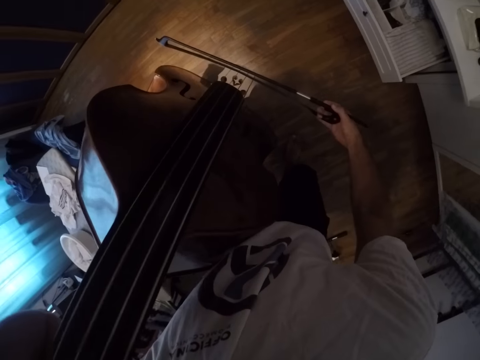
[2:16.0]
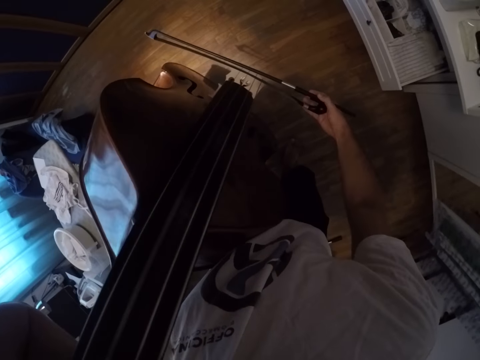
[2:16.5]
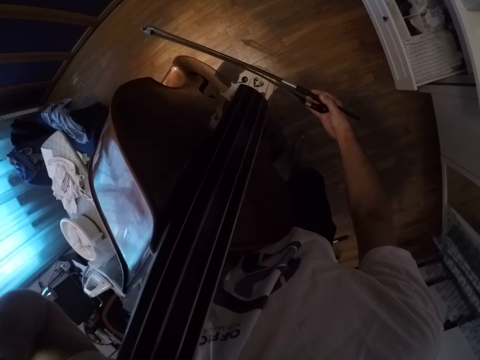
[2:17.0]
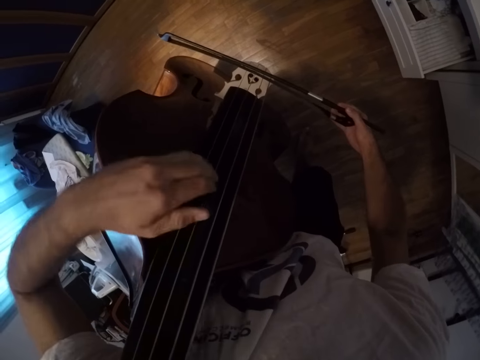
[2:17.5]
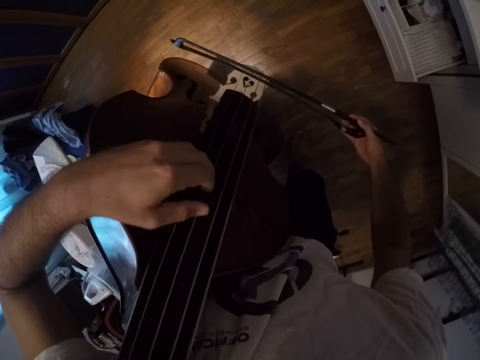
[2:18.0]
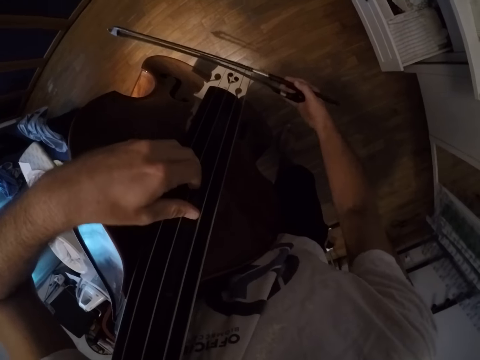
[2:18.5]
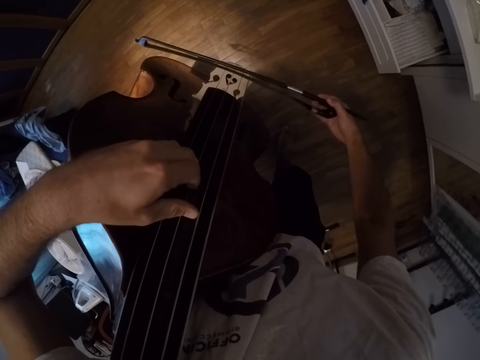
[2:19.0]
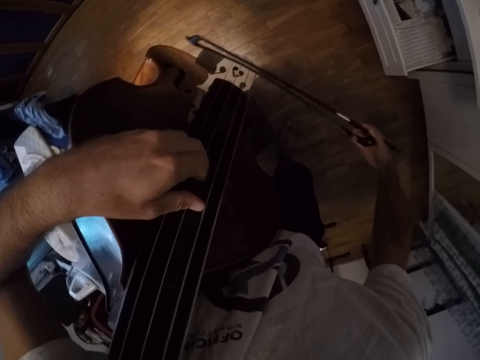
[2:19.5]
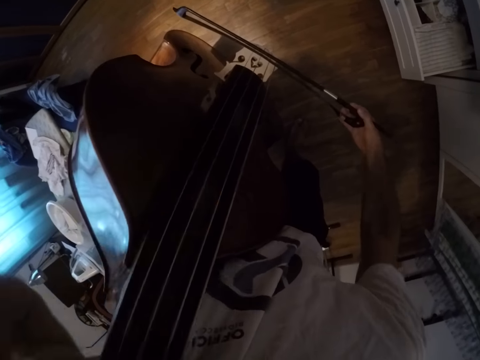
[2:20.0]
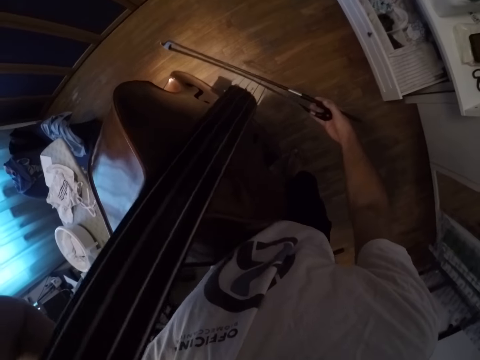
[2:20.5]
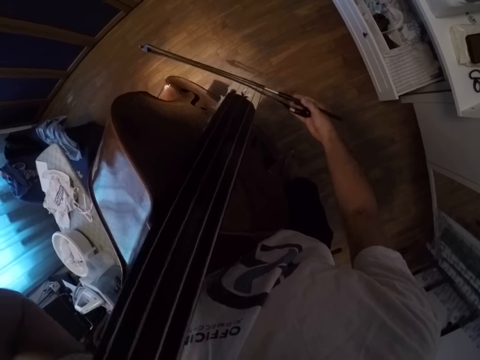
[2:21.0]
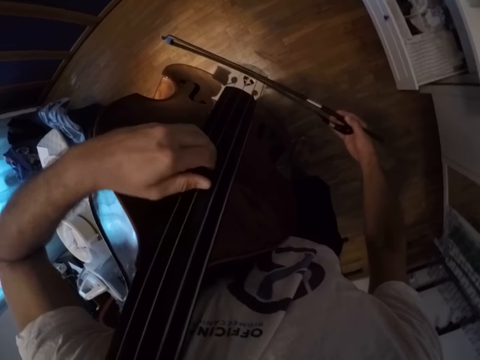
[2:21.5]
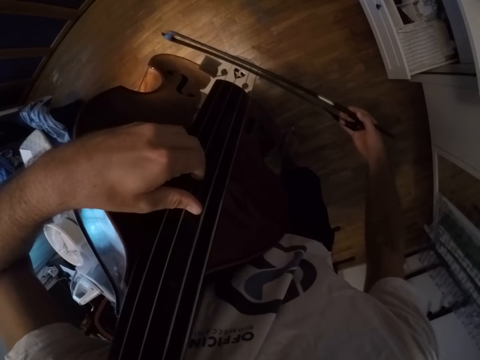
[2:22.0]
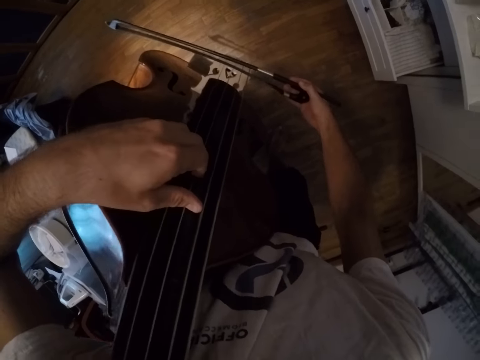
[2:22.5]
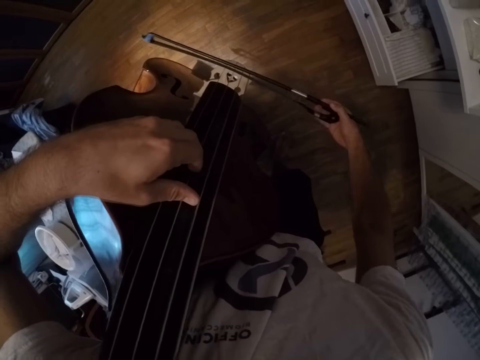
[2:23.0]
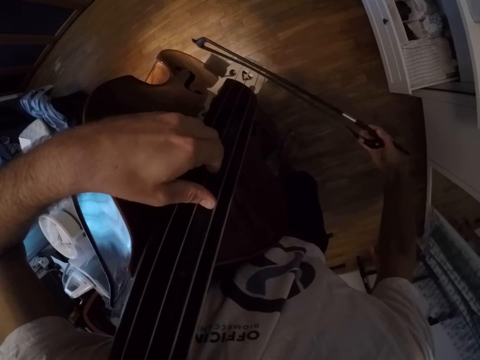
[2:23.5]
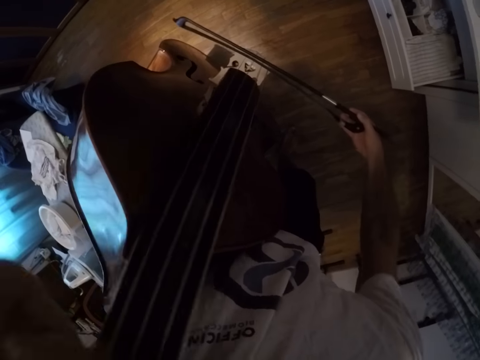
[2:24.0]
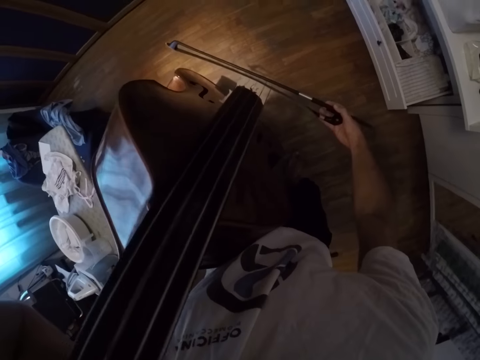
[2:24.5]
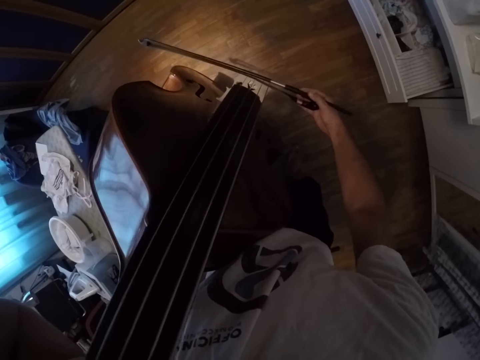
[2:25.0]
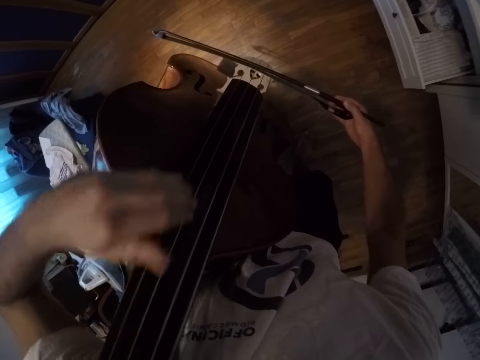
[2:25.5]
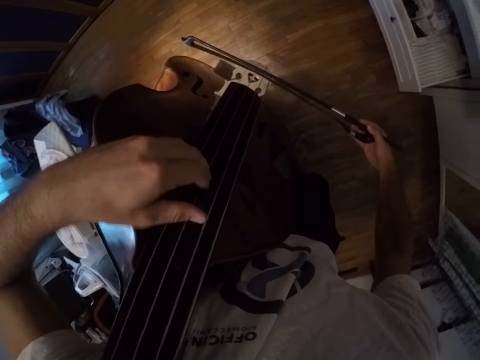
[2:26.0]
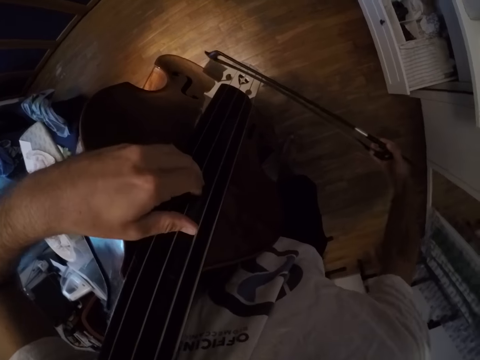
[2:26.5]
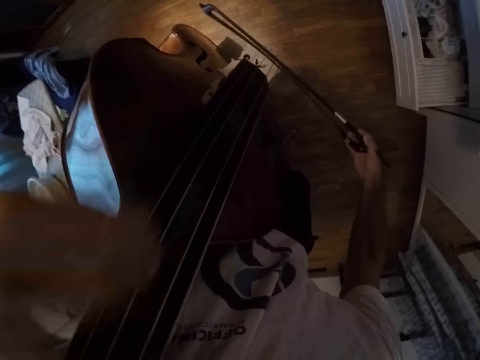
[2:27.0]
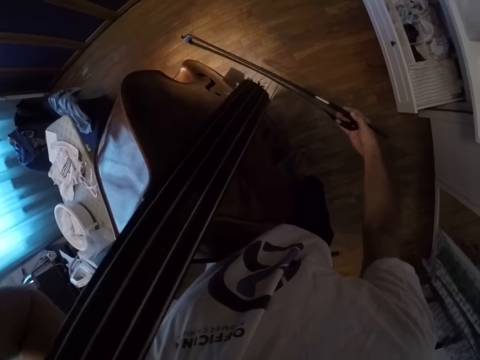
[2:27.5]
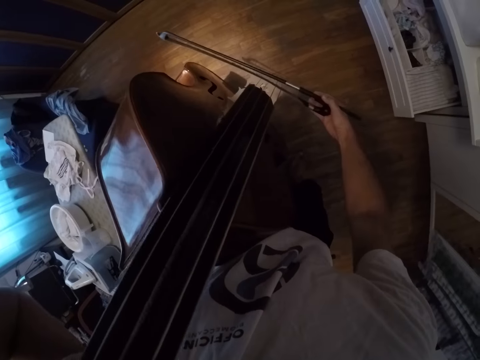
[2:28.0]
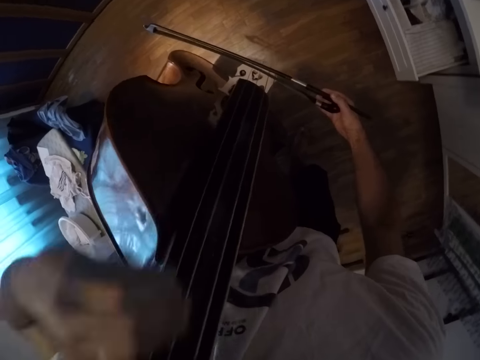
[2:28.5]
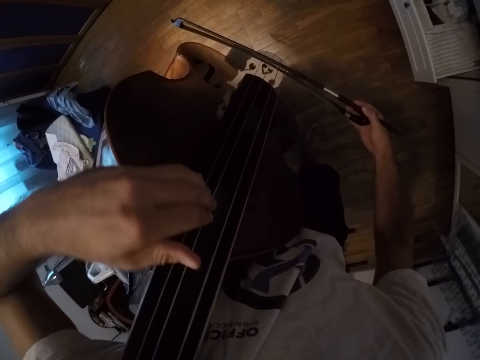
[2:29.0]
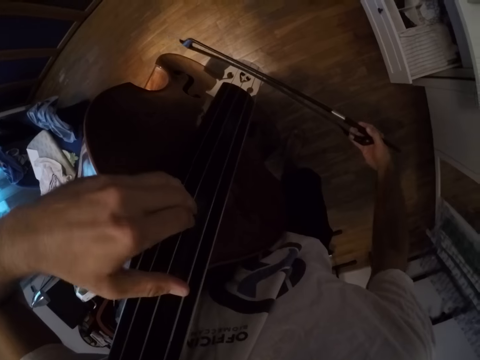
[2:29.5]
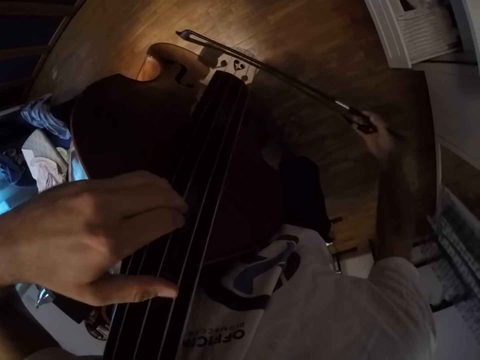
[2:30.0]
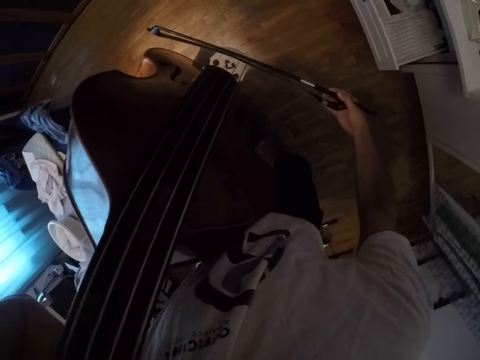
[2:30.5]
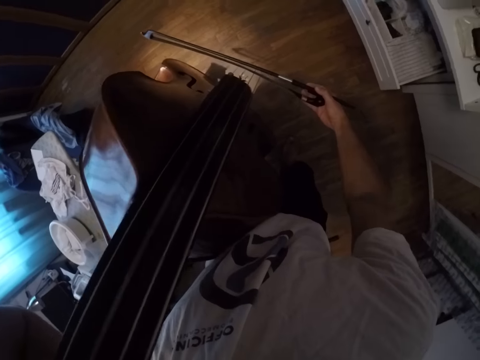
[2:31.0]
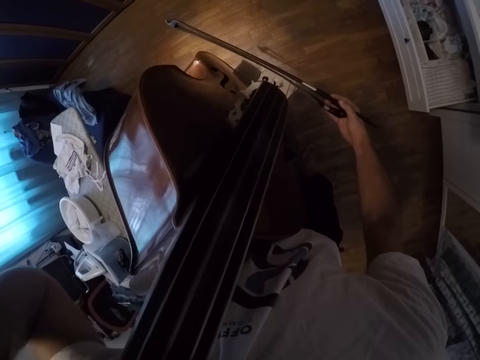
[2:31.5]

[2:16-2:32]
The camera wearer presses the violin. They play the violin.

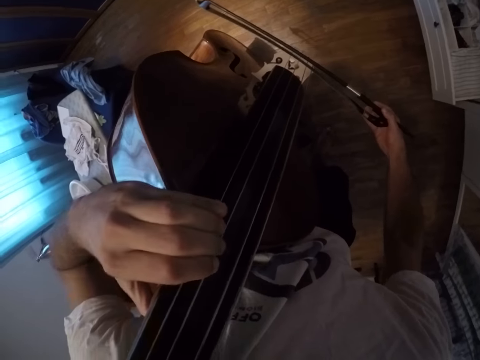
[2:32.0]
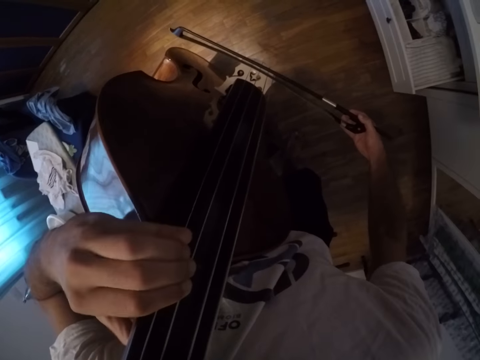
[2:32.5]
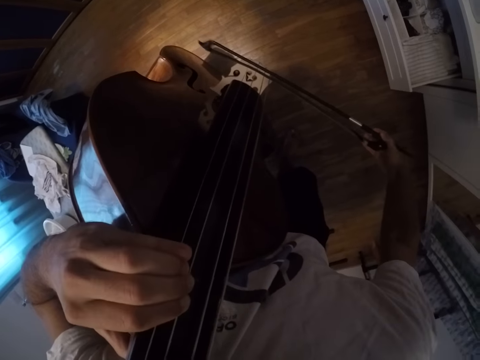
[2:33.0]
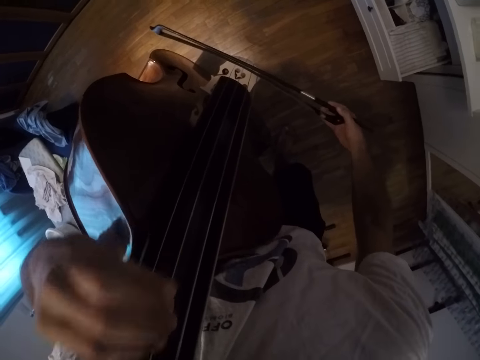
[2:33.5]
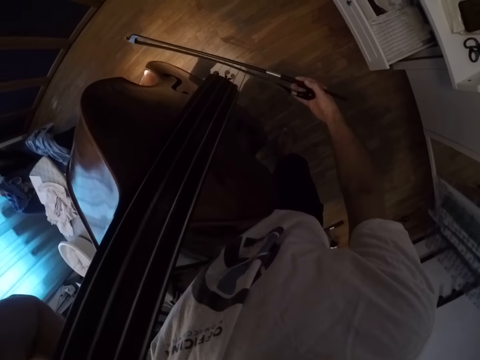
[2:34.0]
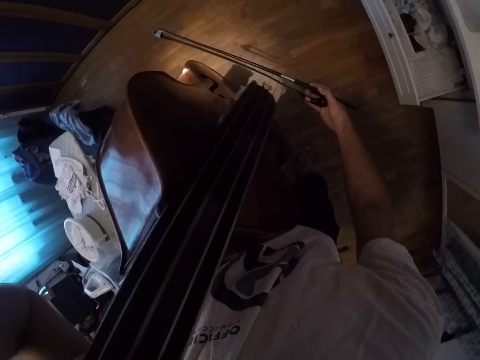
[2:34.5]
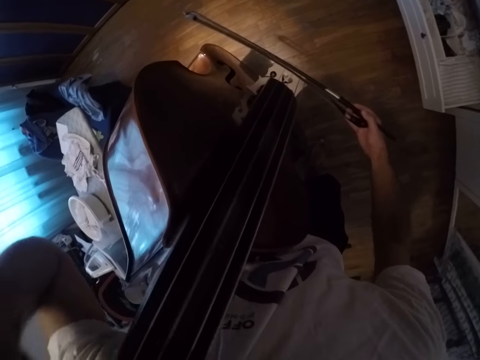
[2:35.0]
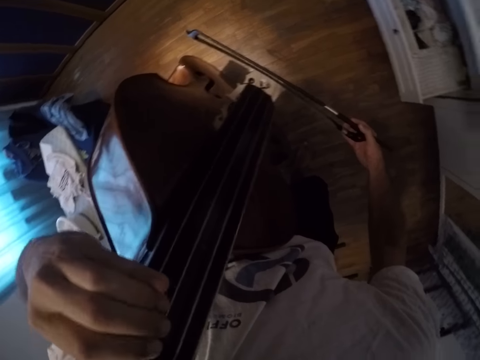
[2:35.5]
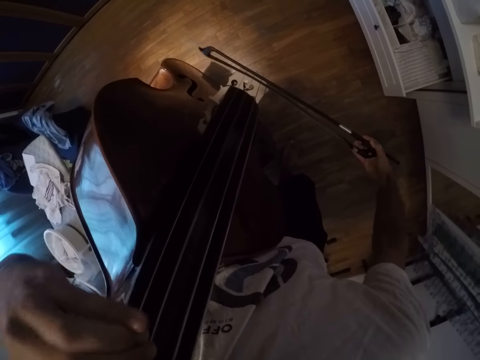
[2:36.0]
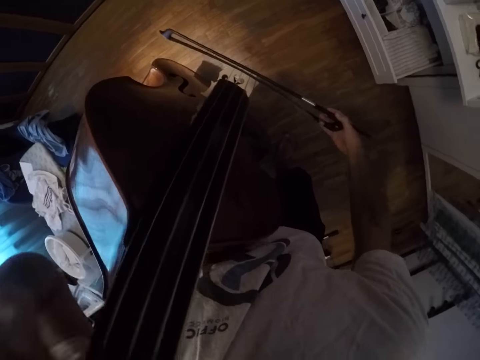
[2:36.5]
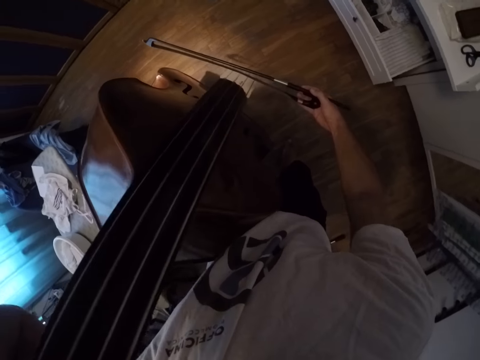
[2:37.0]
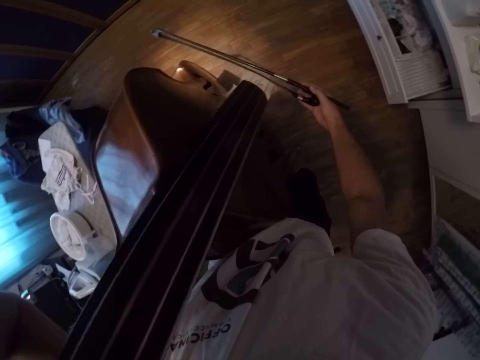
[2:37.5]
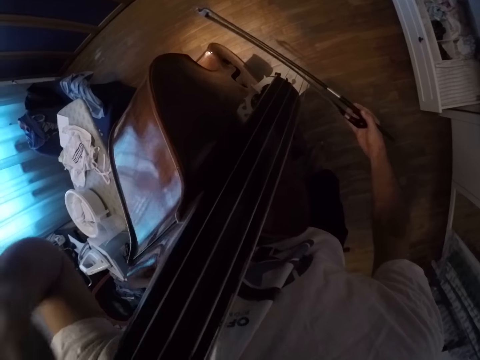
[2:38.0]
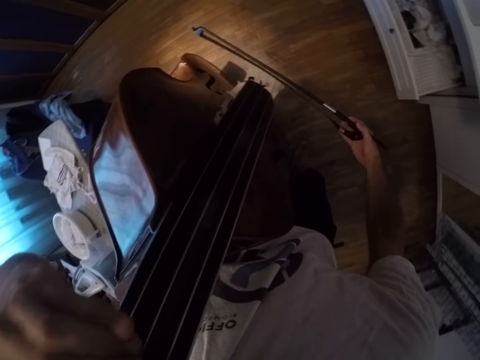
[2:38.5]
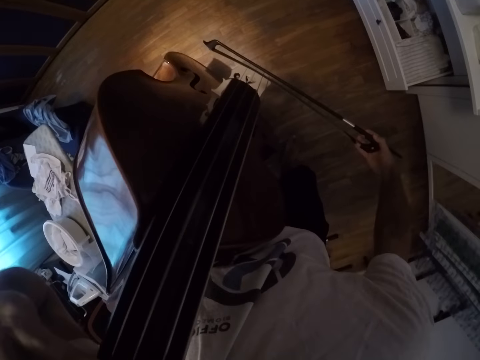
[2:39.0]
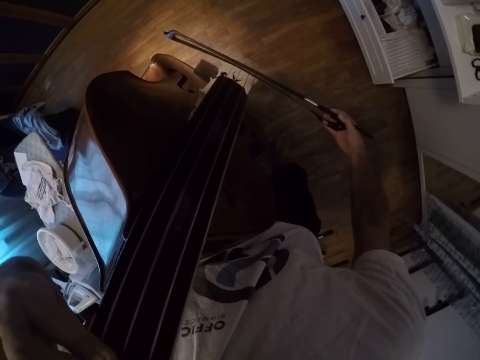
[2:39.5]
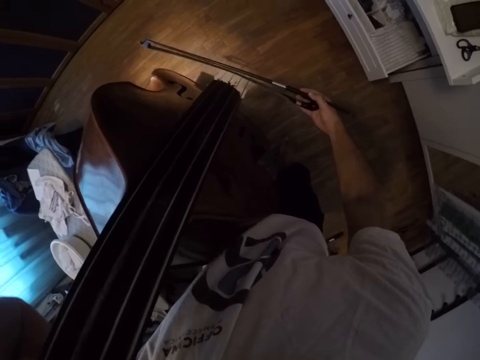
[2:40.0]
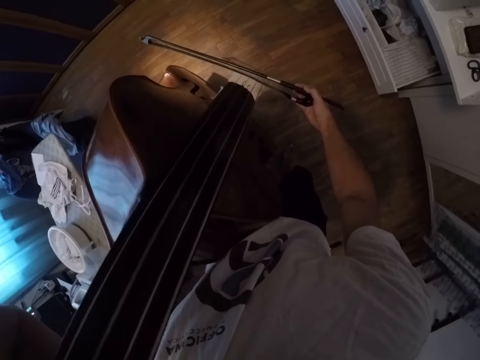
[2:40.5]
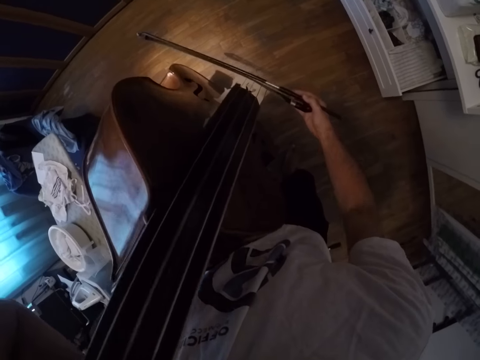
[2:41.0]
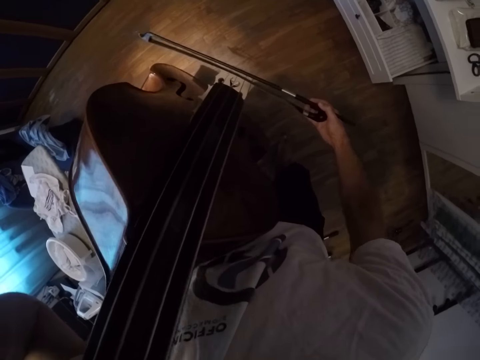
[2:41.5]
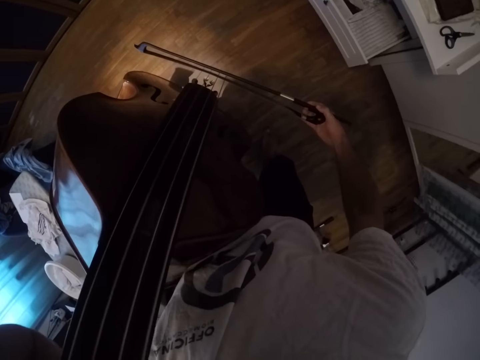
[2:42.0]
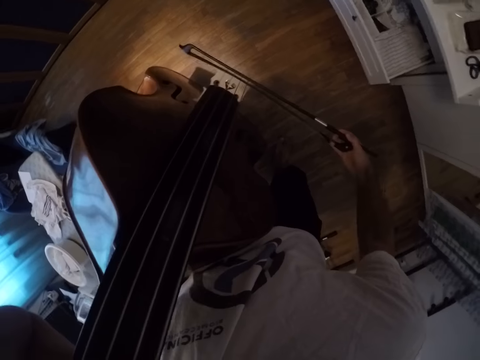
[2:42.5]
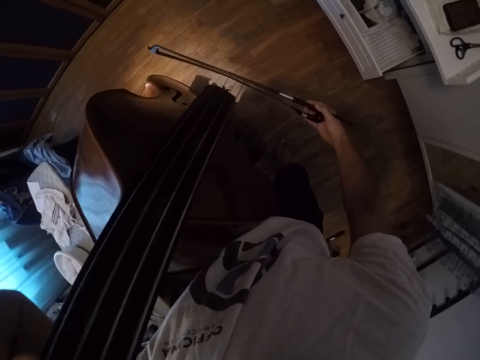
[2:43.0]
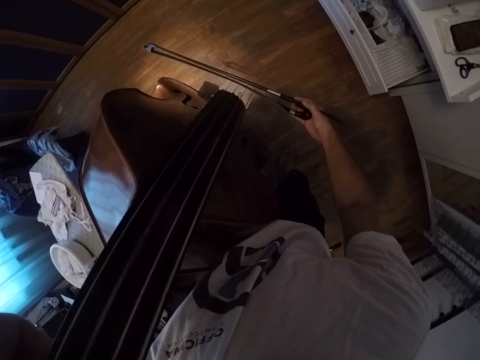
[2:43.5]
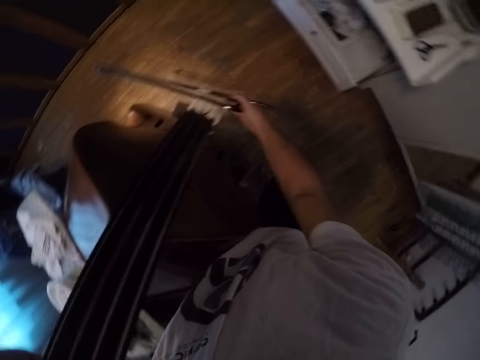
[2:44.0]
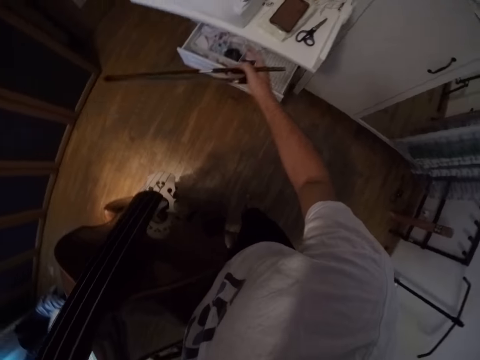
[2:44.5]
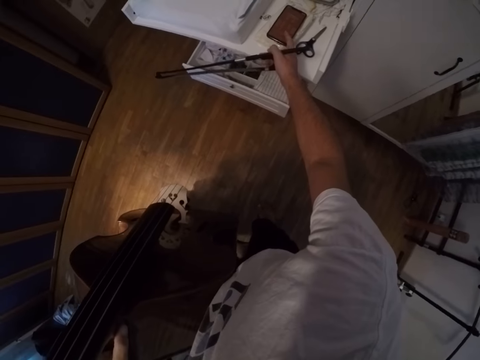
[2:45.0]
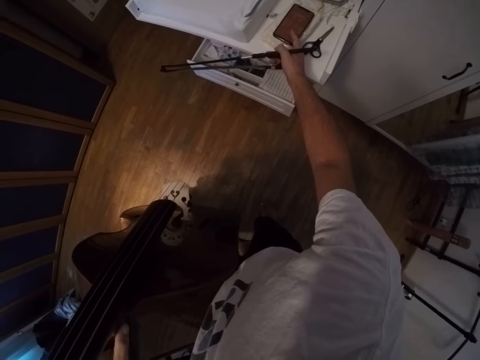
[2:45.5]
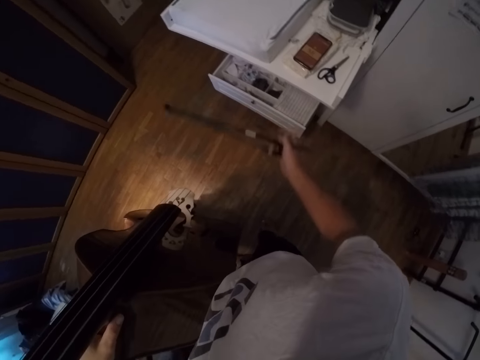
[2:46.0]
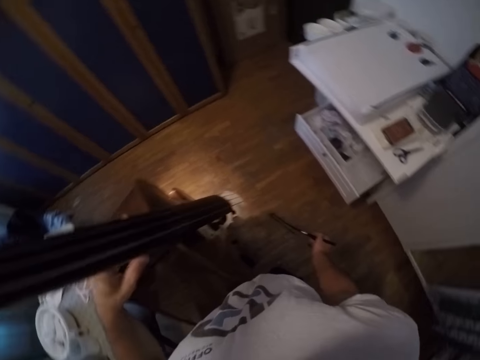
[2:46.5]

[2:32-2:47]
The camera wearer stops playing the violin. They press the phone.
